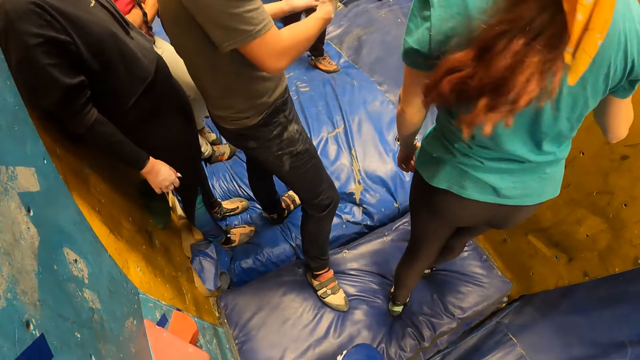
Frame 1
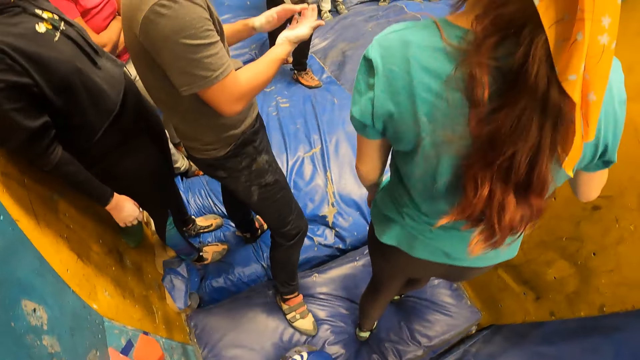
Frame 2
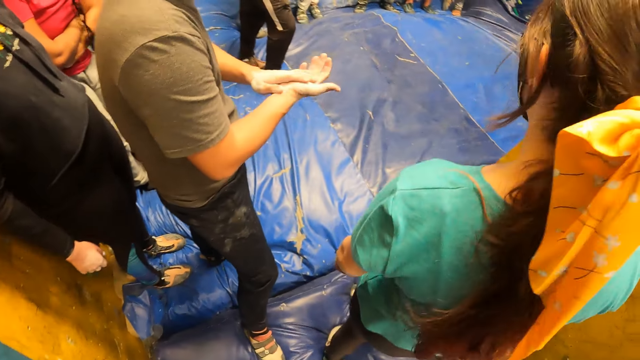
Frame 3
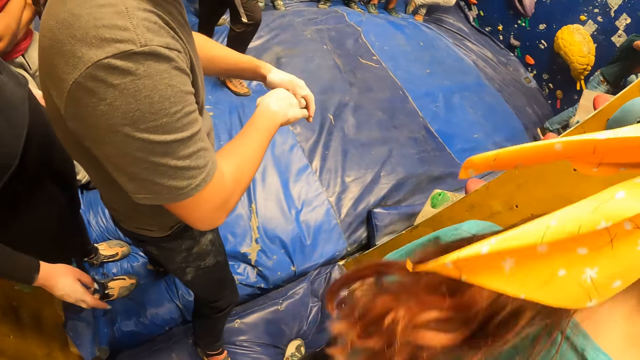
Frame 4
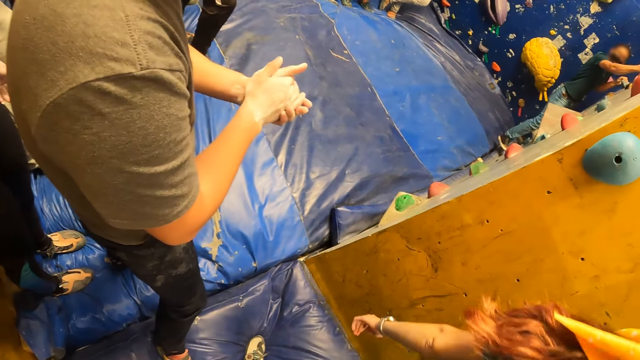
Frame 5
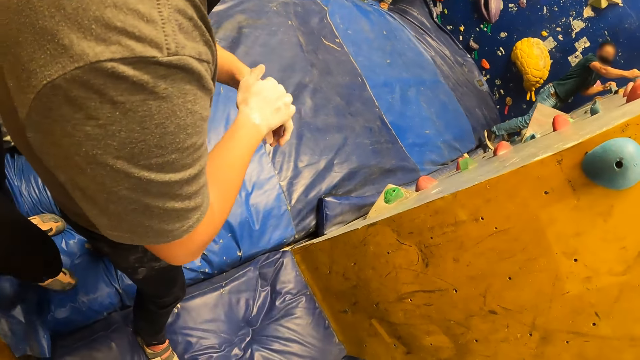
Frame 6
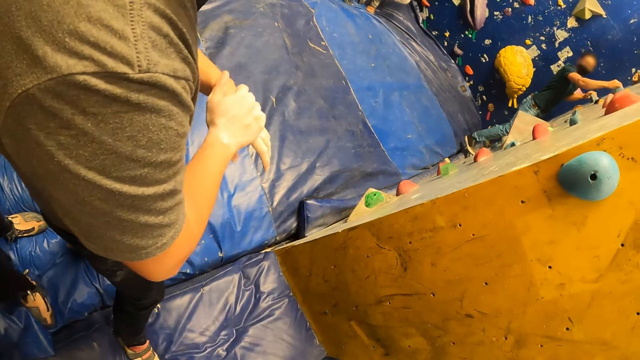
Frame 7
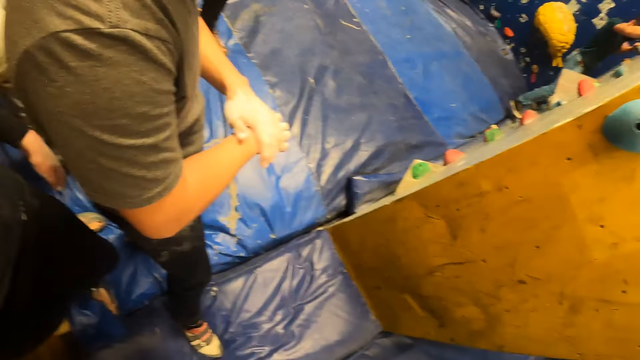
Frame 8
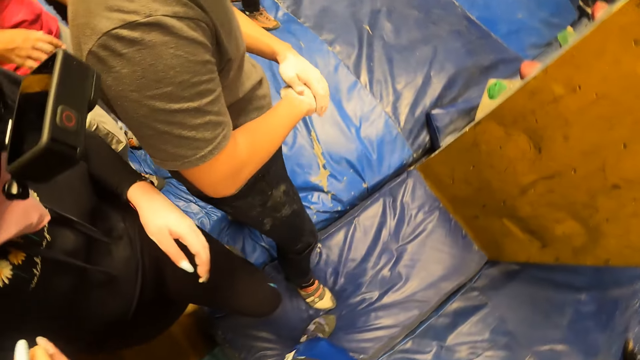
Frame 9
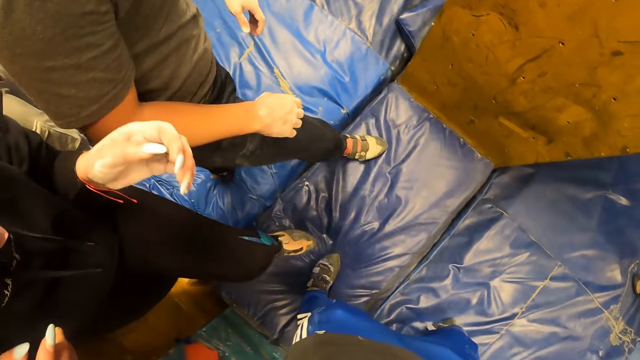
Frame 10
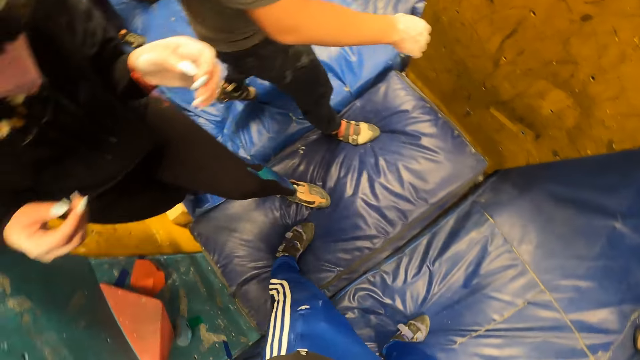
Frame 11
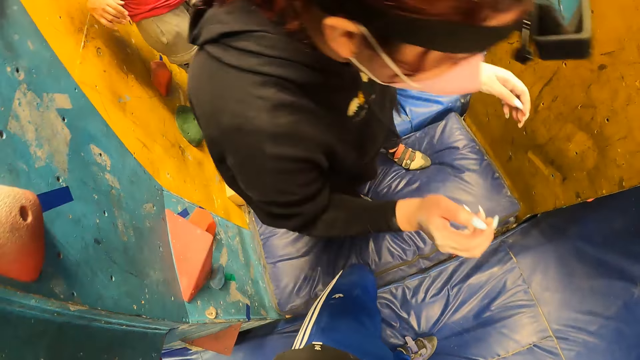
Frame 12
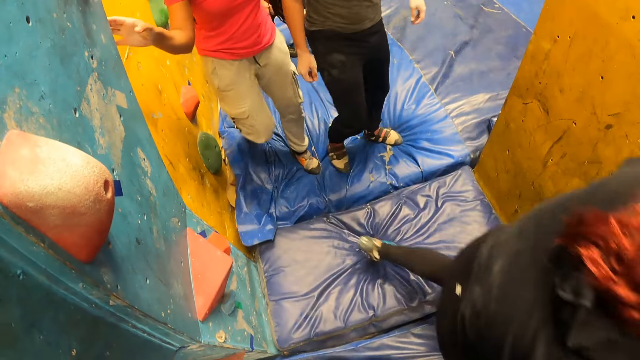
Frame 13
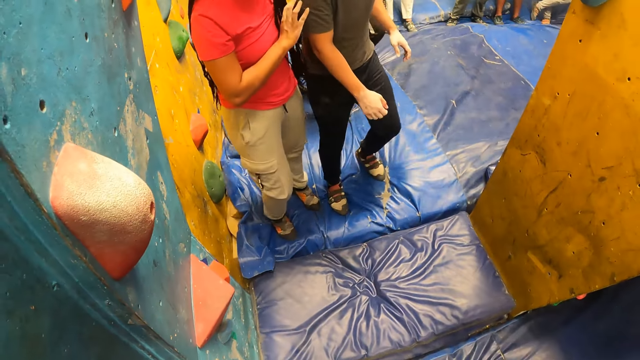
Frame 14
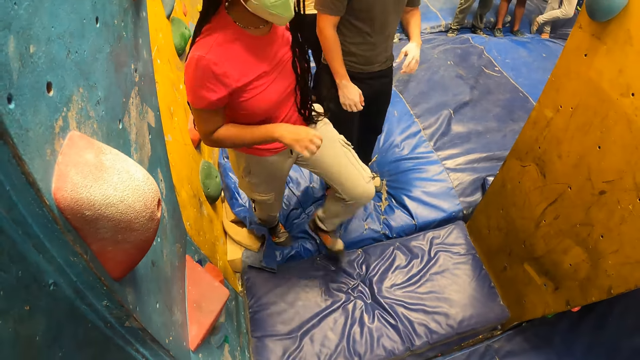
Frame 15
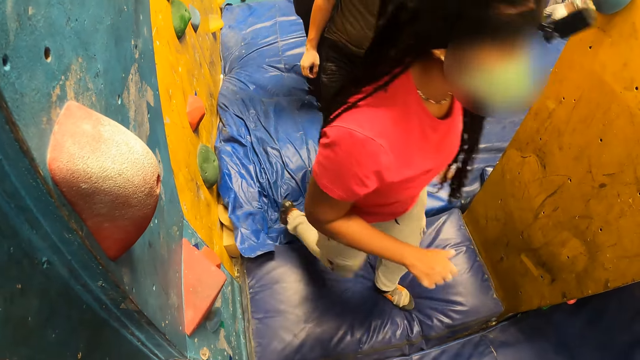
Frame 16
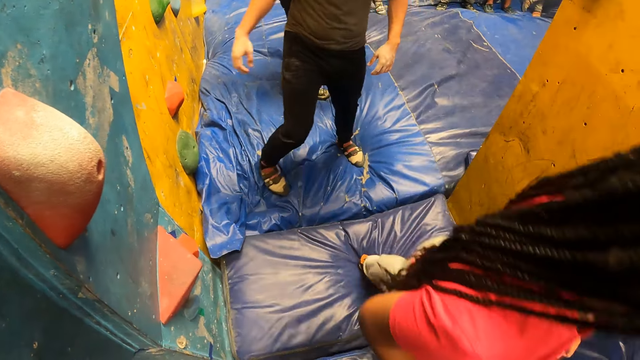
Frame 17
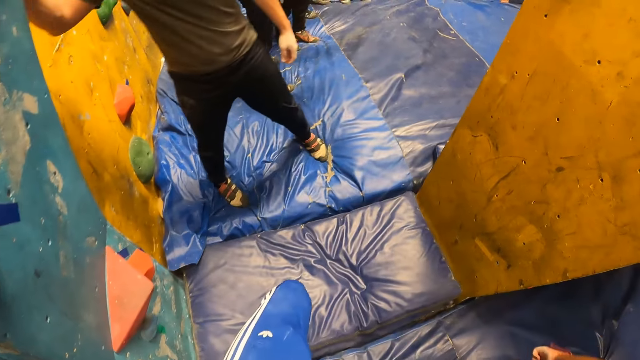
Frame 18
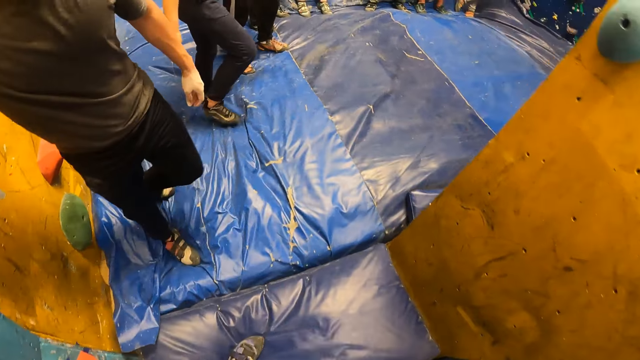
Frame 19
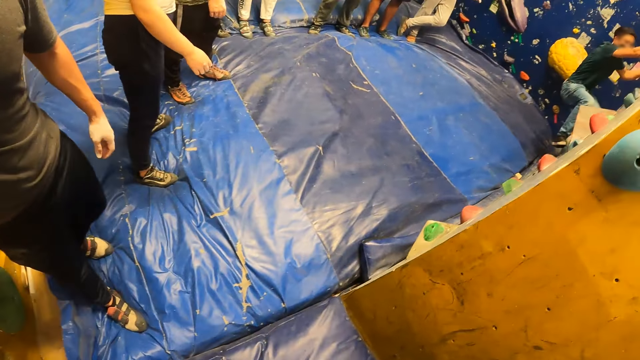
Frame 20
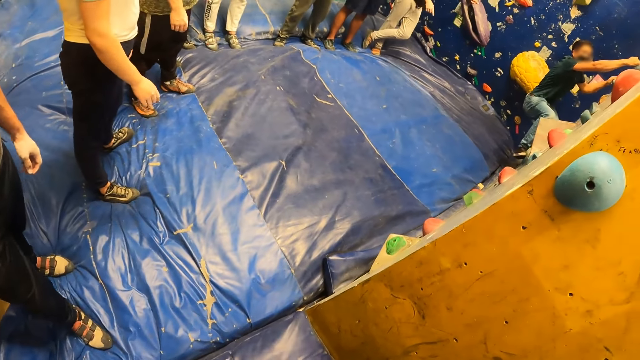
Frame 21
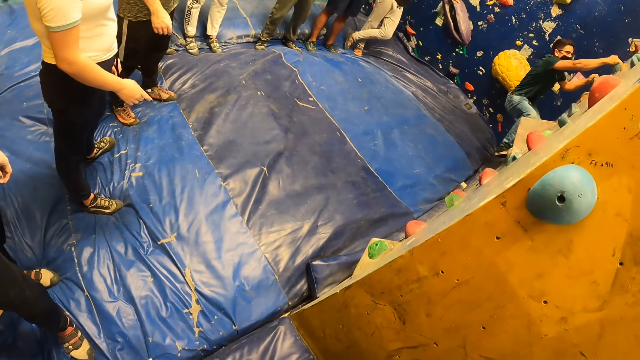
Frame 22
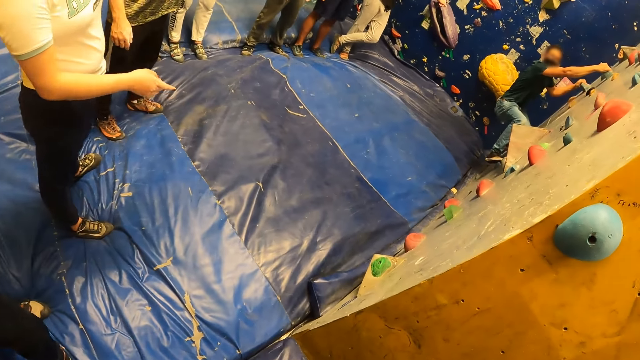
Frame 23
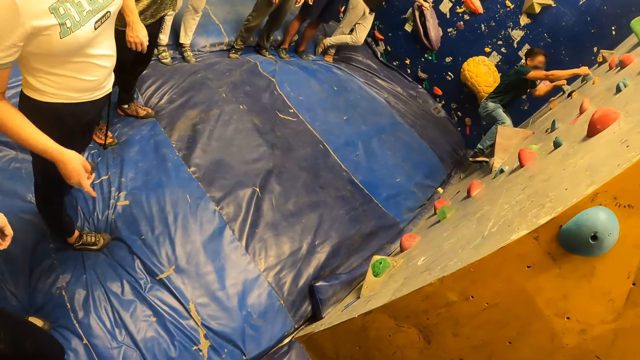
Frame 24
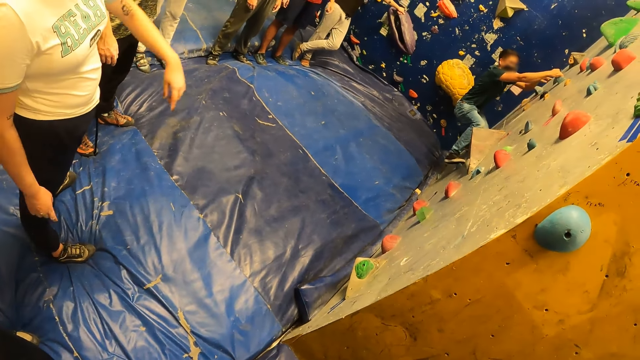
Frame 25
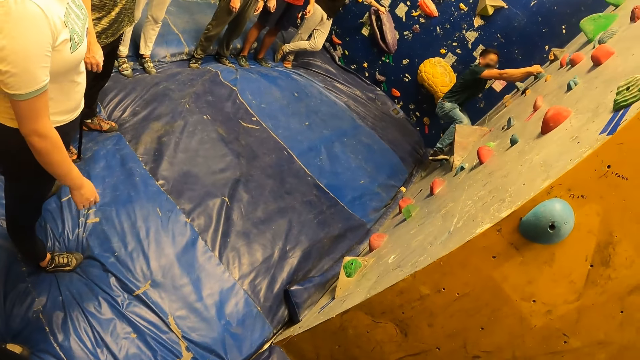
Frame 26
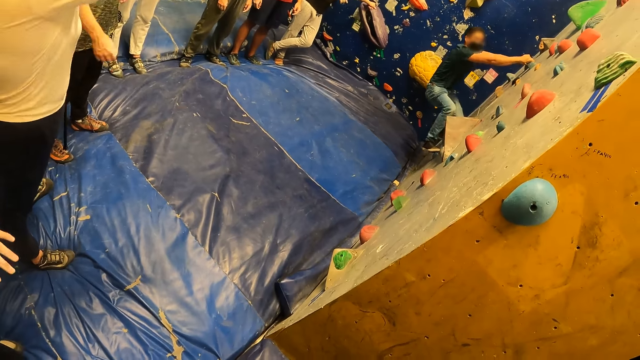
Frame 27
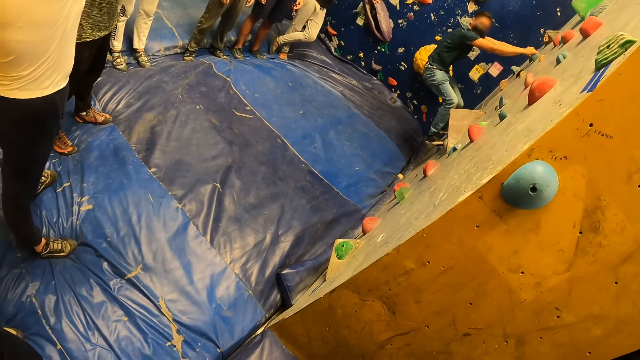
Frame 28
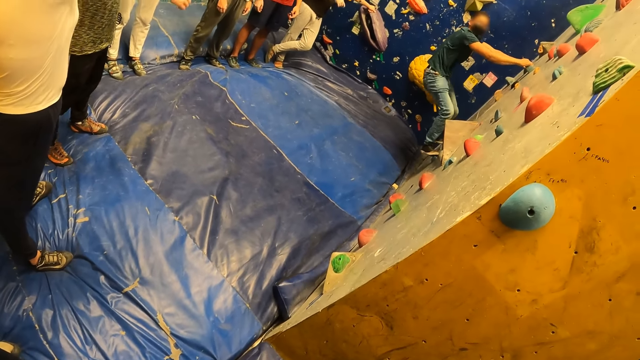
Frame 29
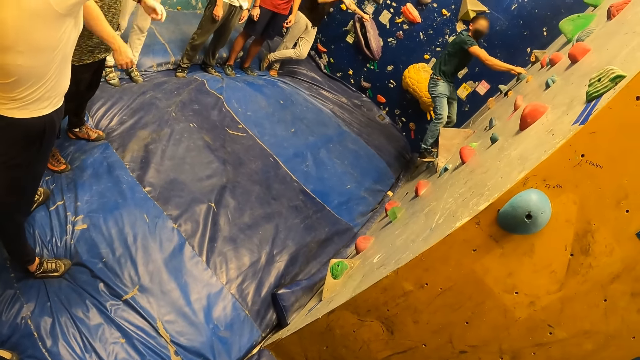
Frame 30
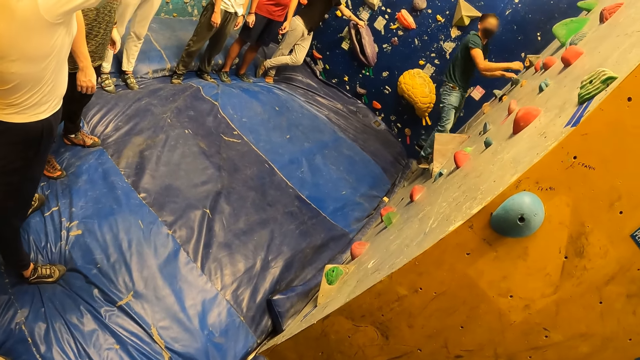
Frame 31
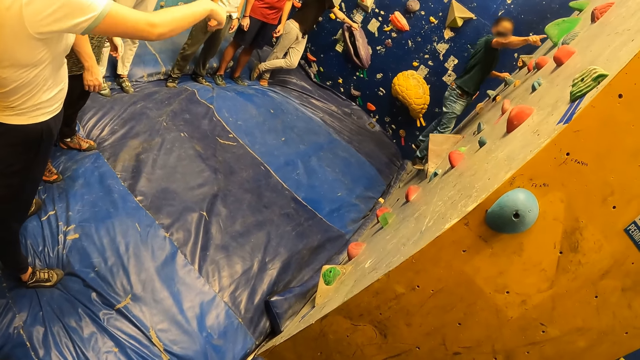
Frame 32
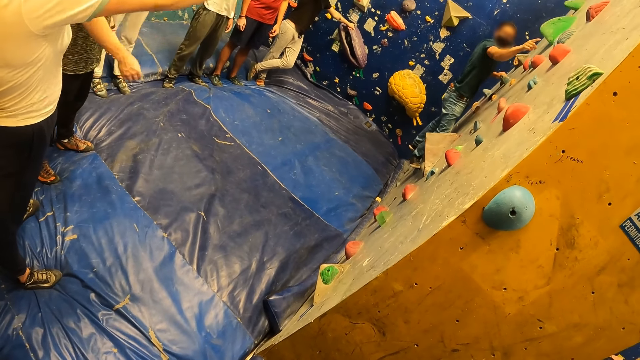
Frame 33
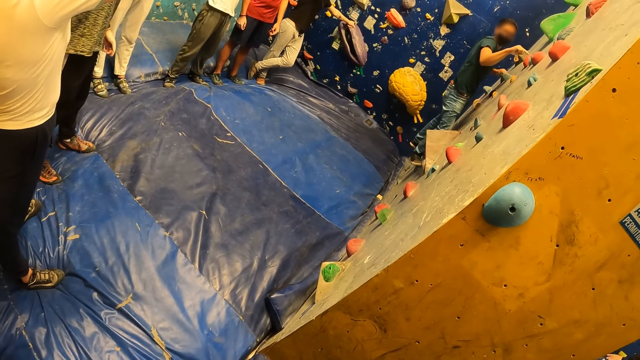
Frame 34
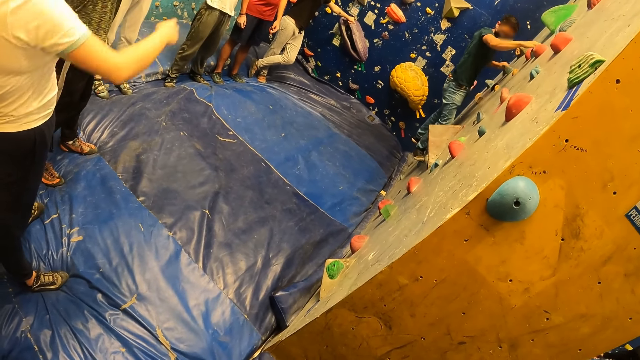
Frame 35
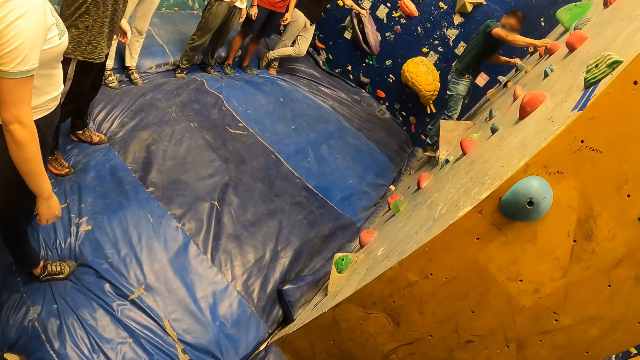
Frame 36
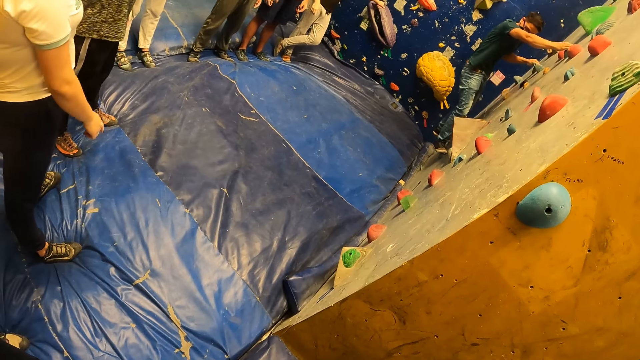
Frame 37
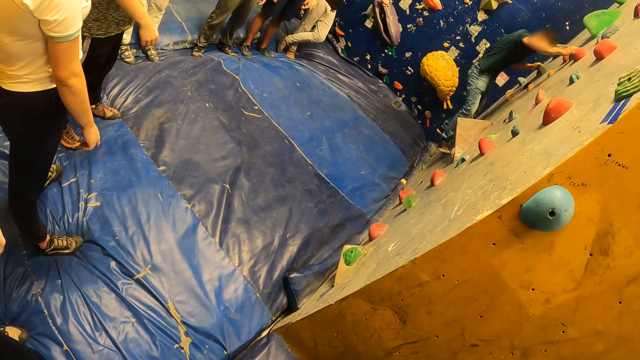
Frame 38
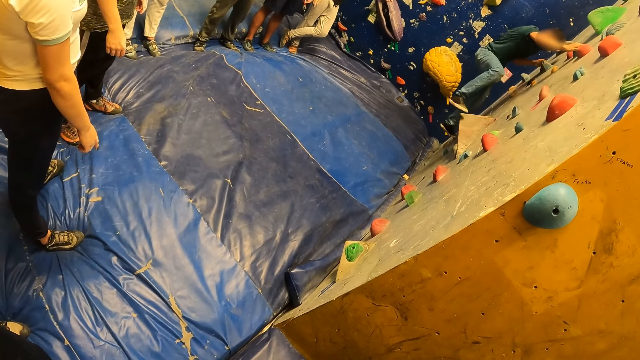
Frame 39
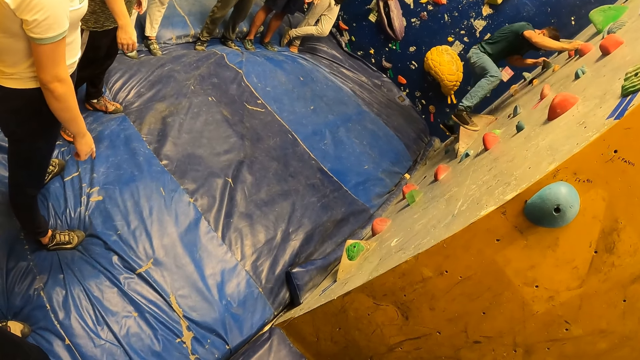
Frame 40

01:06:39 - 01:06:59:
The lady walks away from the camera wearer. The camera wearer looks at a man. The man climbs a wall with his hands. A woman walks past the camera wearer. Another woman walks past the camera wearer. A man climbs the wall. The first man climbs the wall.
